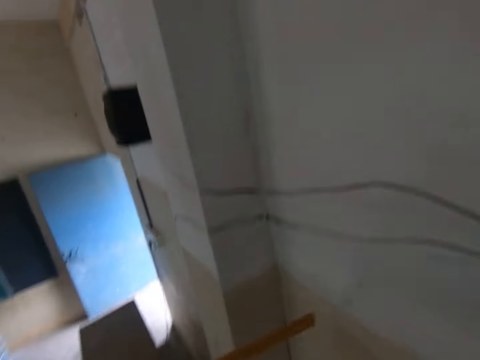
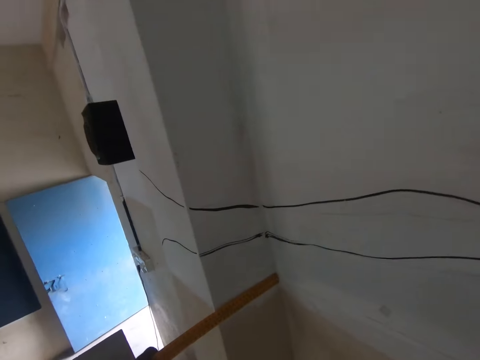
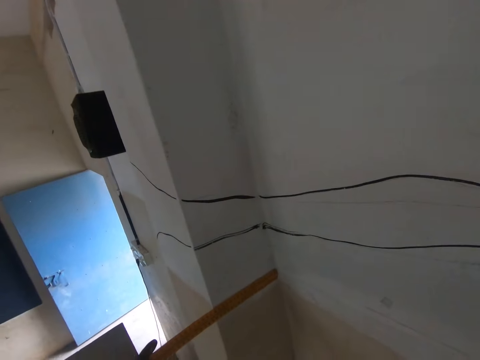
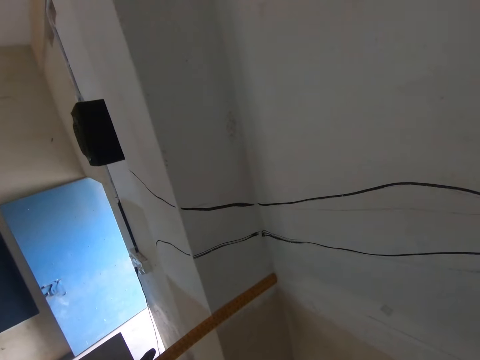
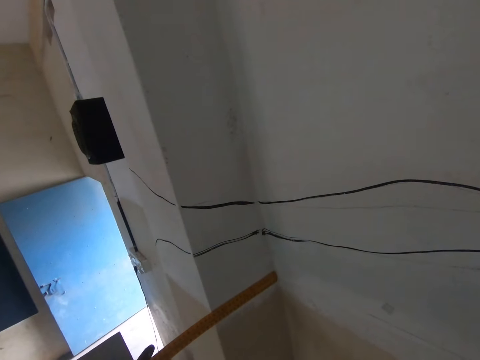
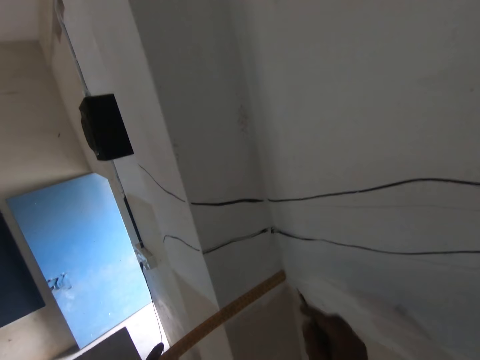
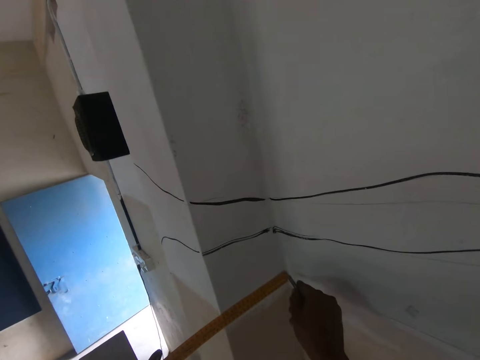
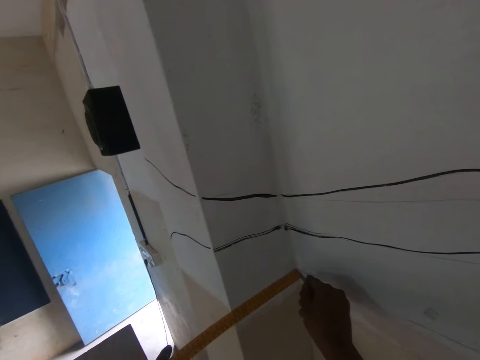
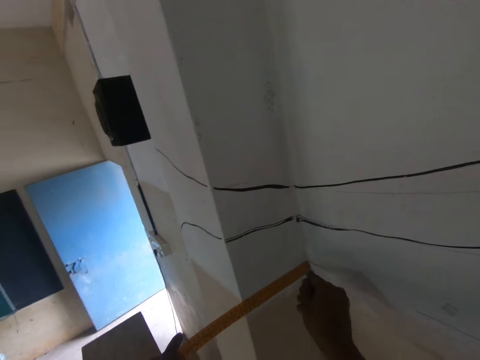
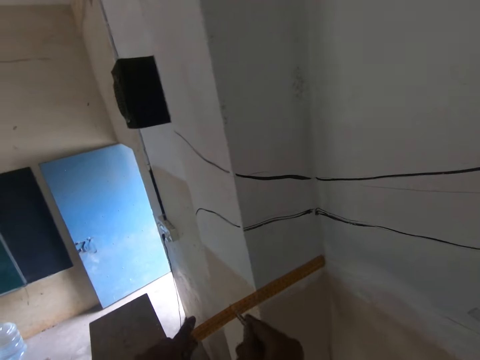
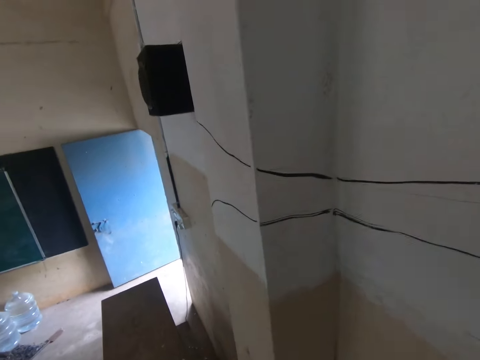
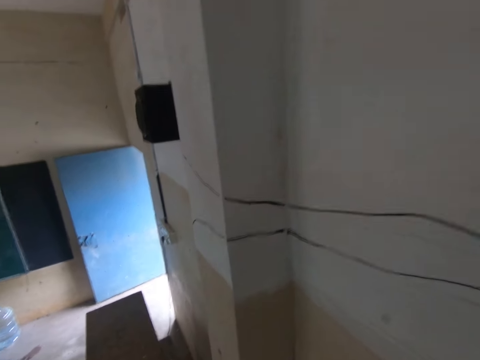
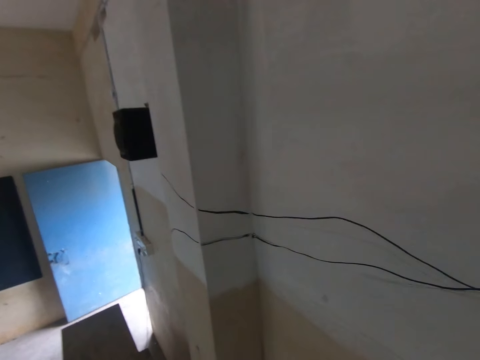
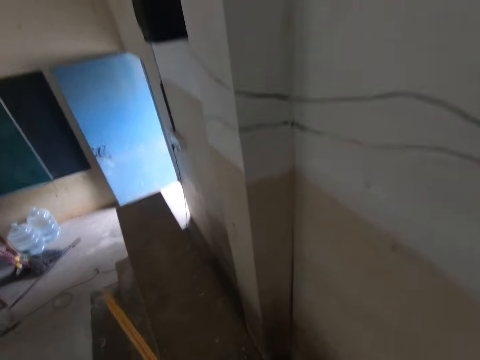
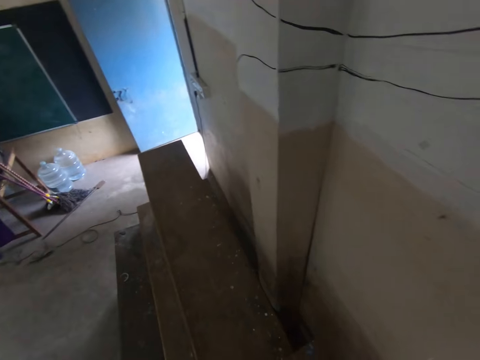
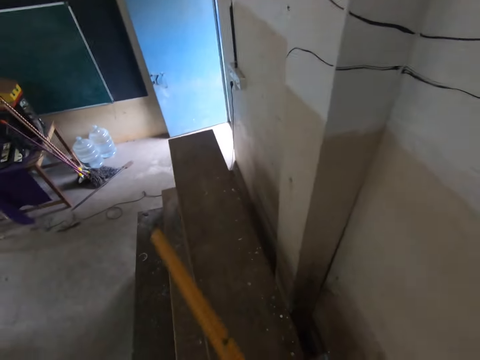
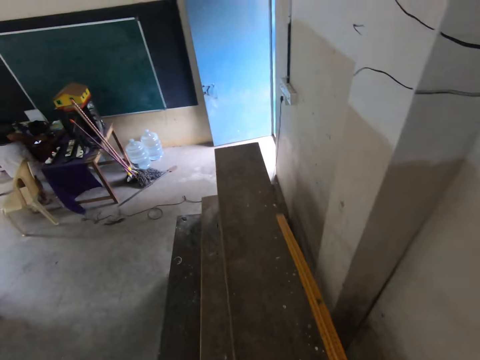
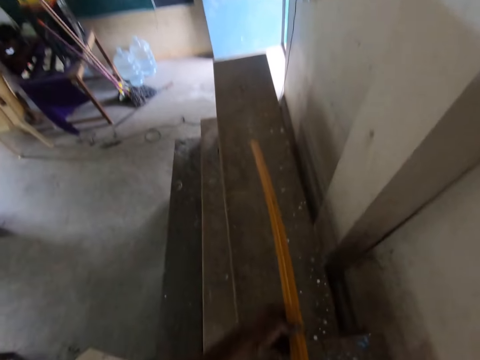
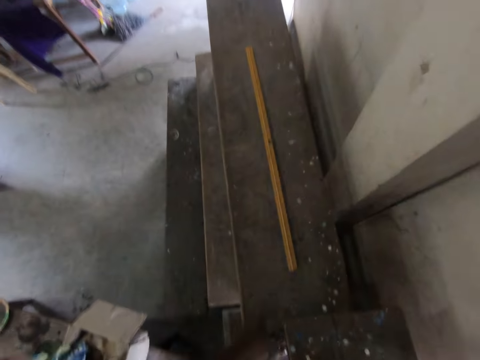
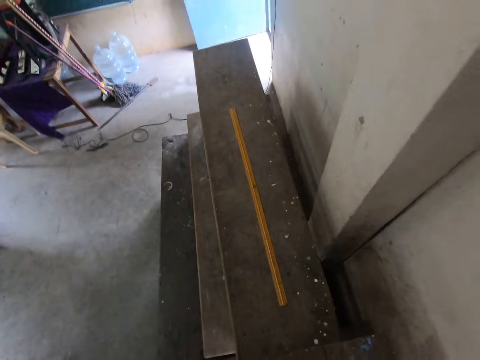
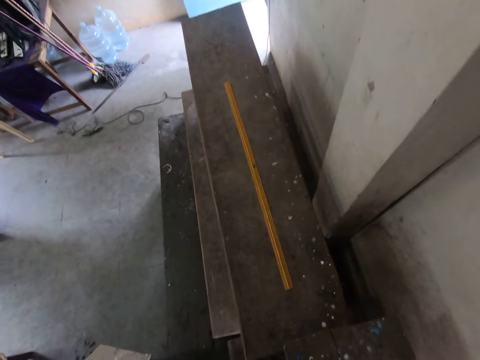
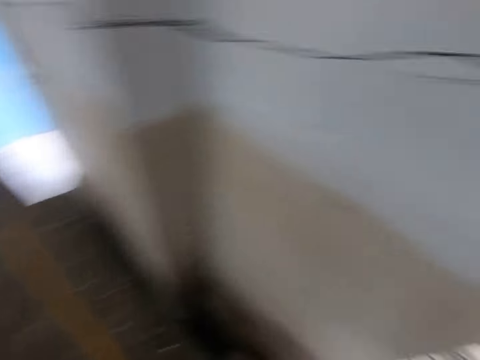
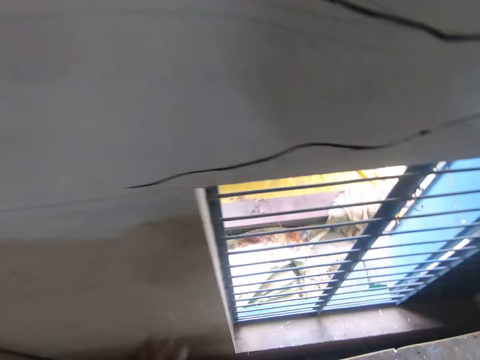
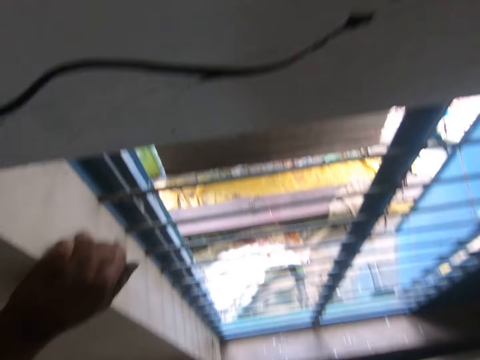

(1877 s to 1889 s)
The camera wearer removes a ruler from a wall. They adjust the ruler on the wall. They place the ruler on the wall. They interact with a man. They draw a line on the wall with a pen. They remove the ruler from the wall. They look around a room. They throw the ruler on the wooden stand. They put down the ruler. They look around the room.

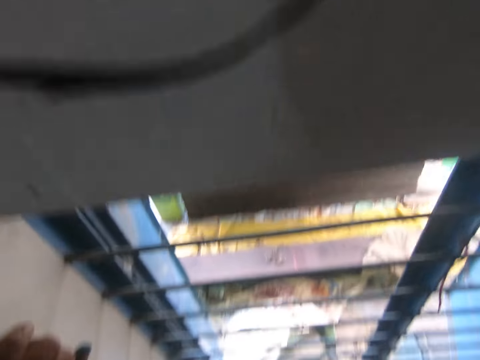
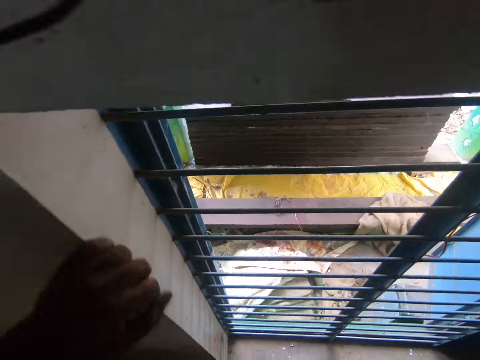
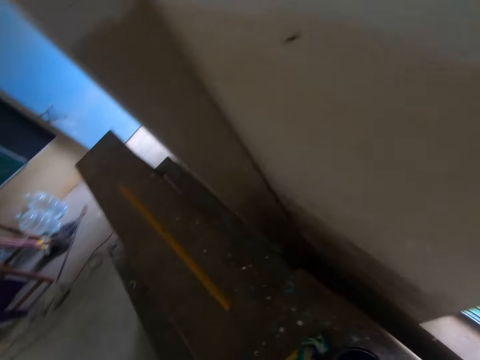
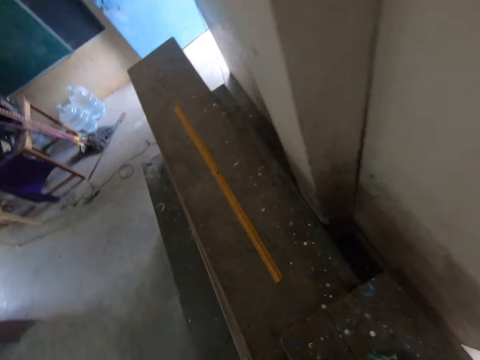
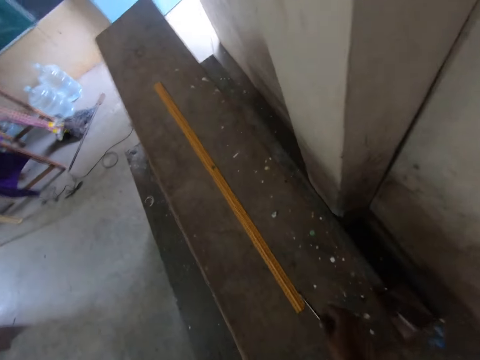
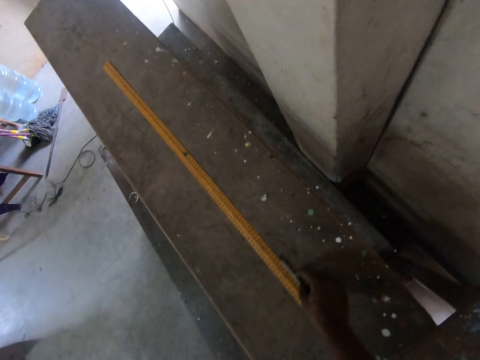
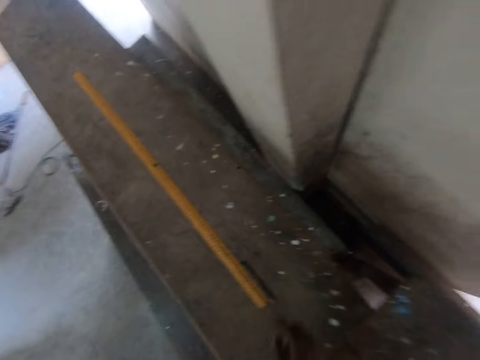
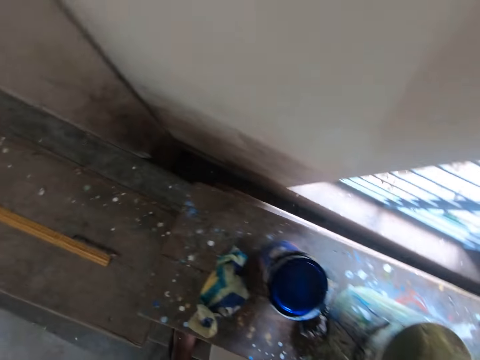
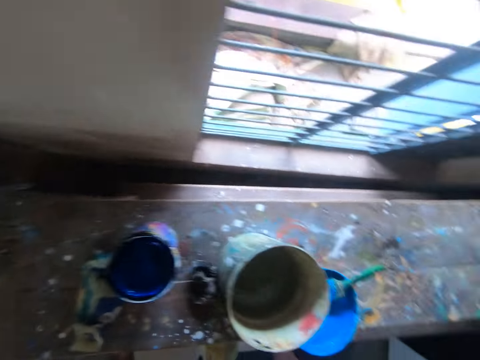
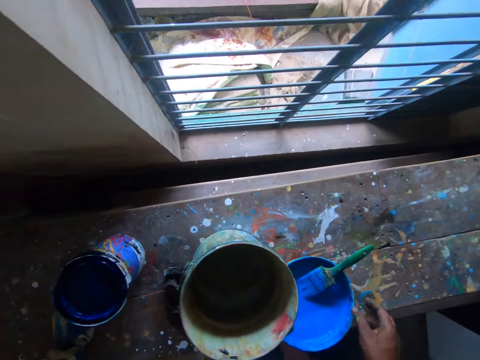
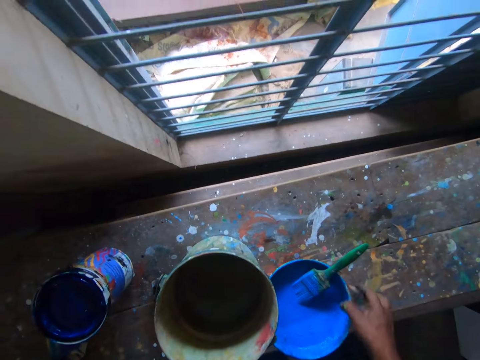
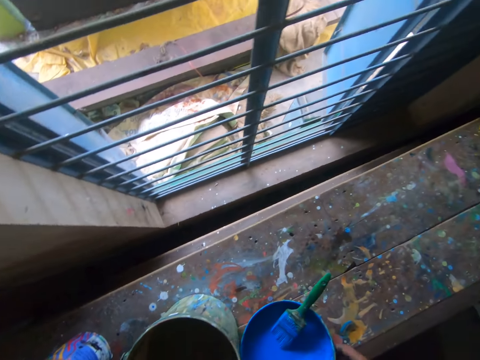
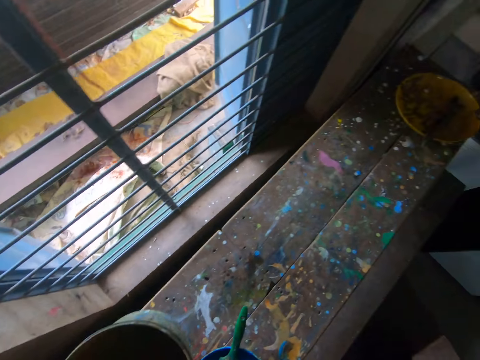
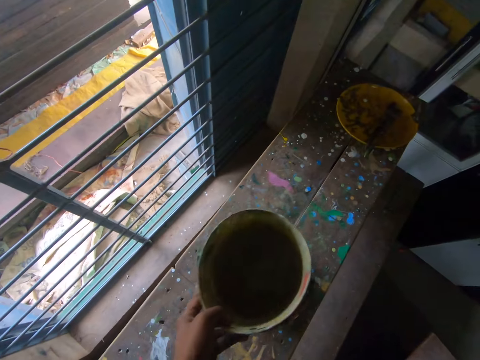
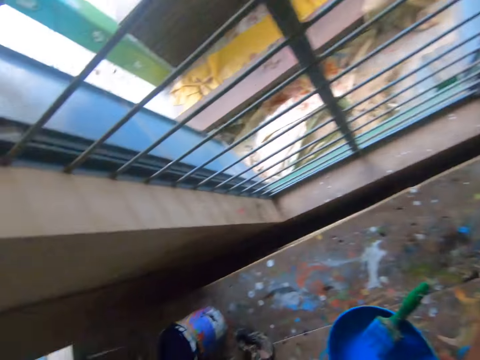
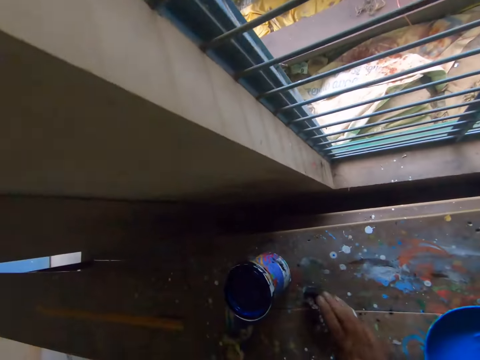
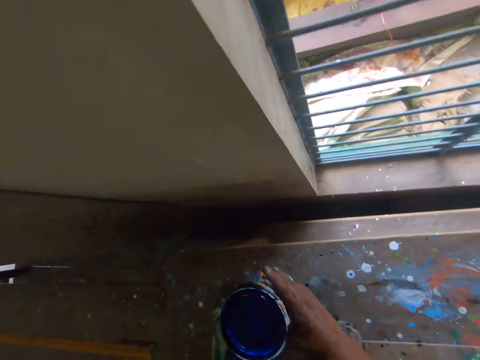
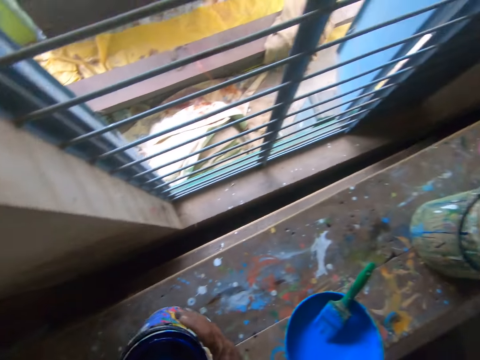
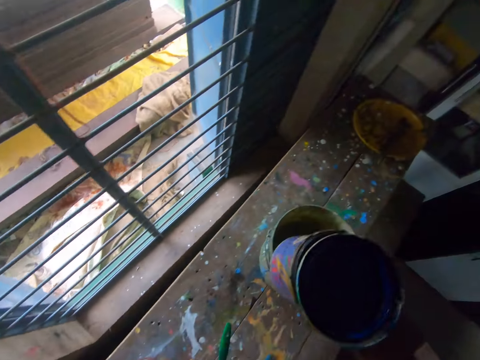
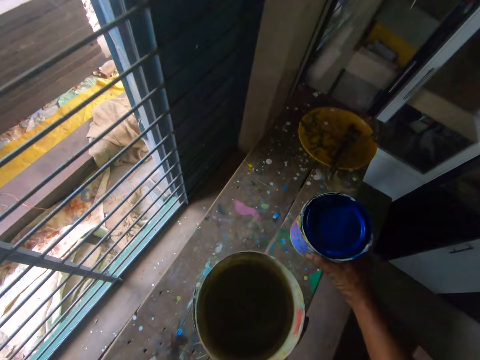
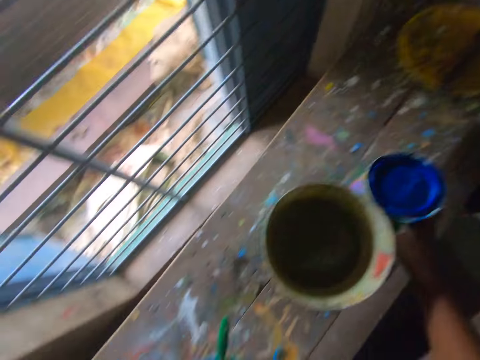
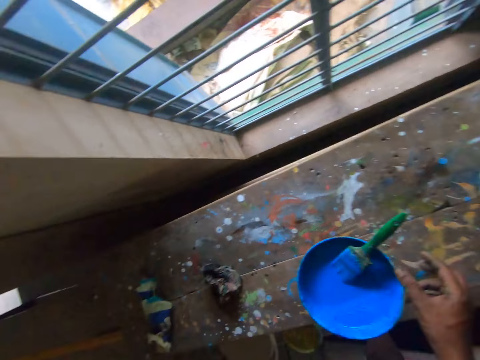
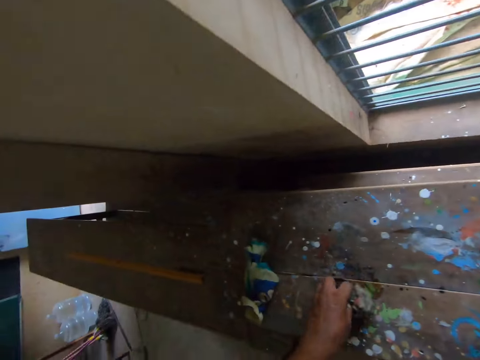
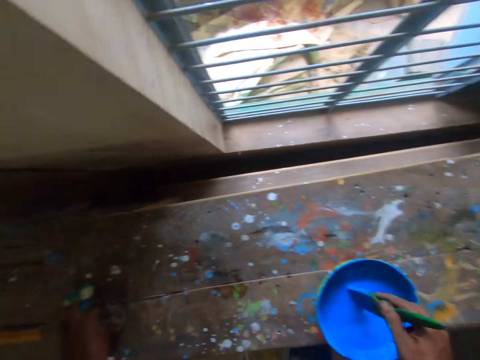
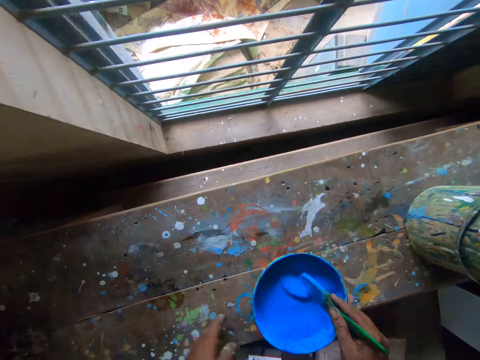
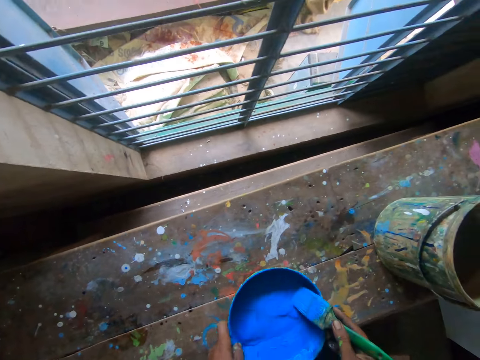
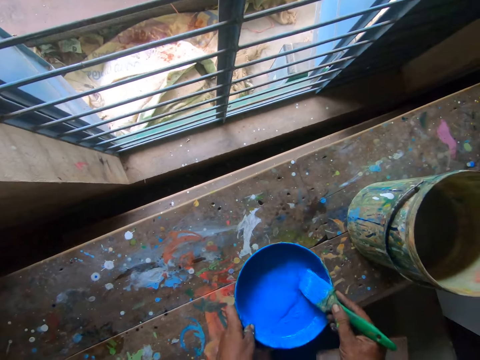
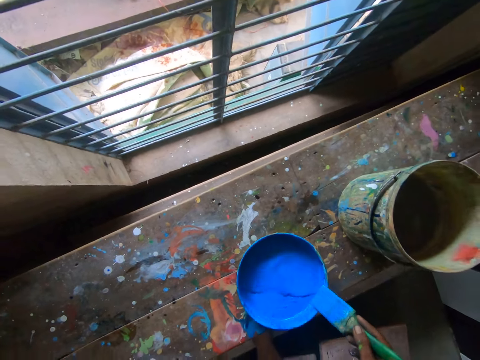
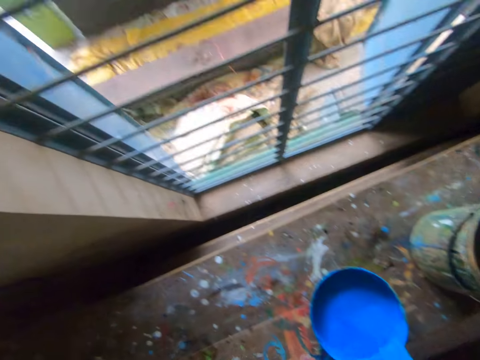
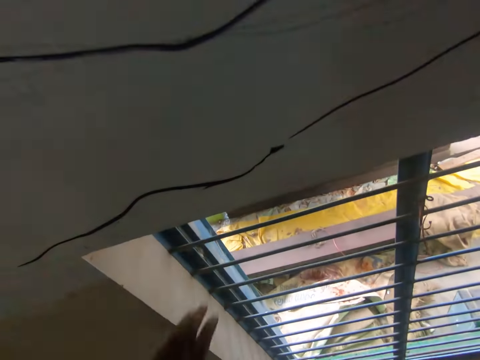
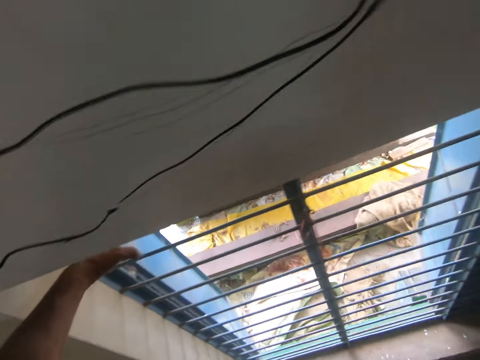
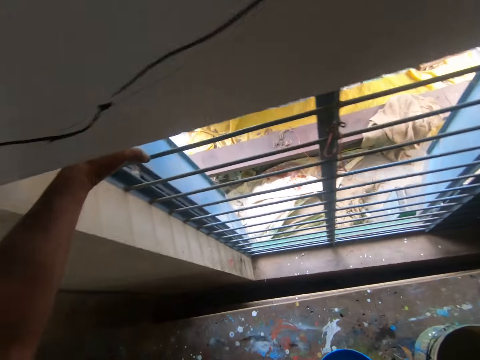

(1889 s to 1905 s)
The camera wearer spits on the floor. They walk around a room. They place a pen on a wooden stand. They put down a drill bit. They walk around the room. They pick up a bucket. They move a tin on the wooden stand. They put down the bucket. They pick up the tin. They put down the tin. They adjust clothes on a table. They move the bucket of paint on the table. They scoop paint with a paint brush.
